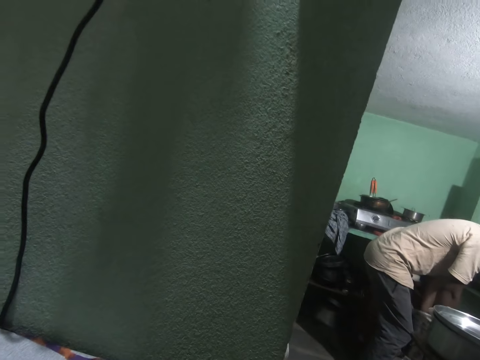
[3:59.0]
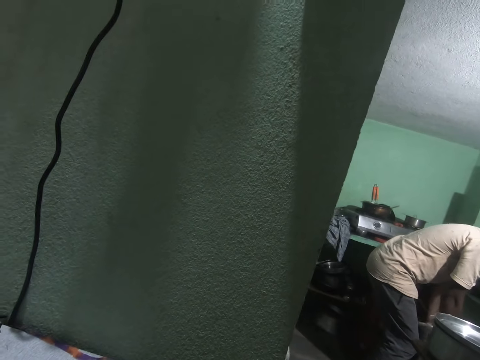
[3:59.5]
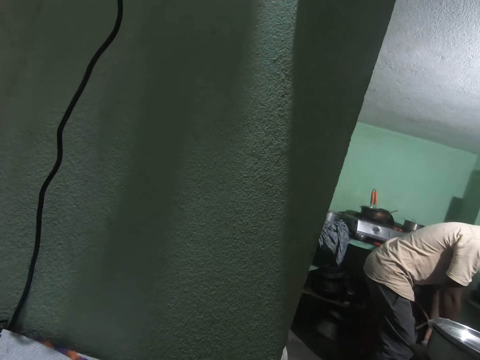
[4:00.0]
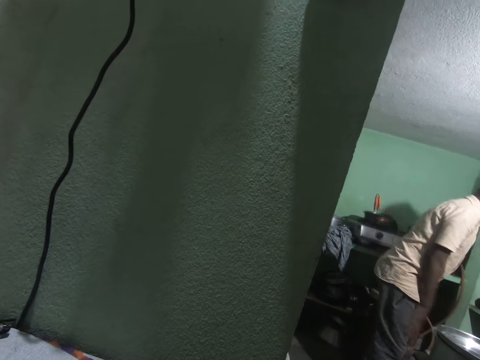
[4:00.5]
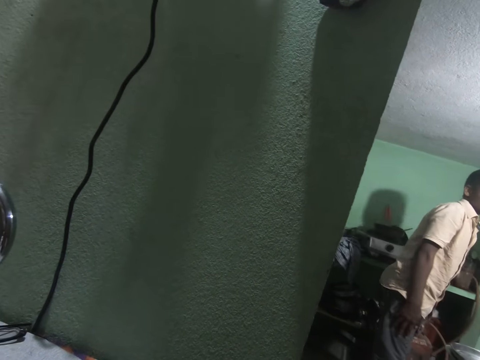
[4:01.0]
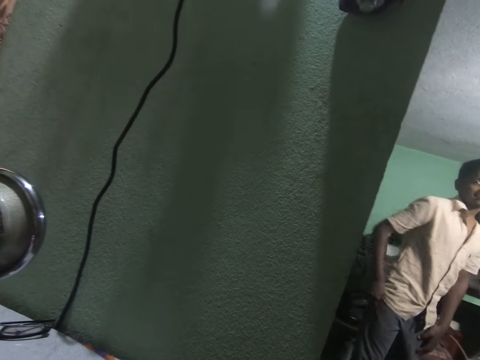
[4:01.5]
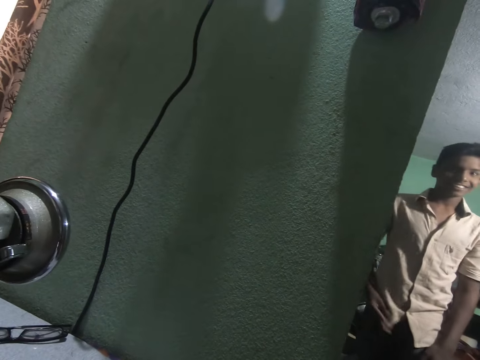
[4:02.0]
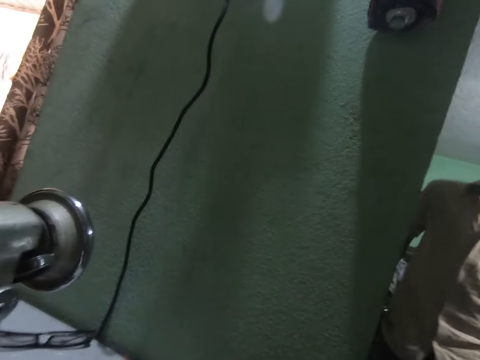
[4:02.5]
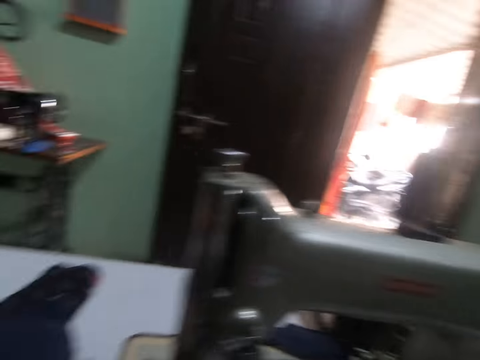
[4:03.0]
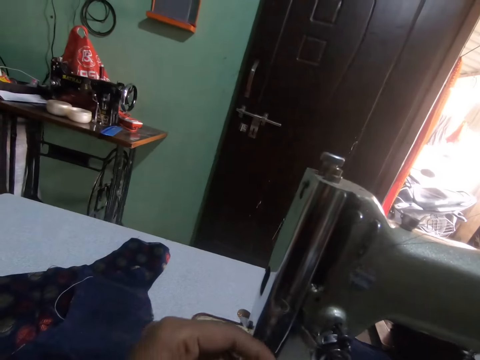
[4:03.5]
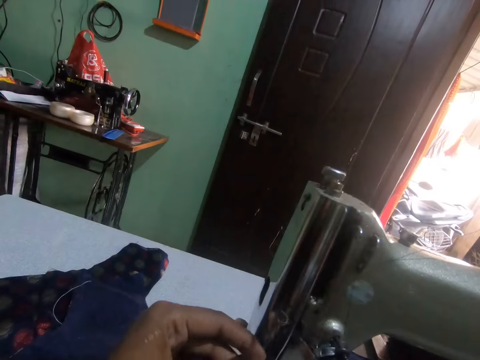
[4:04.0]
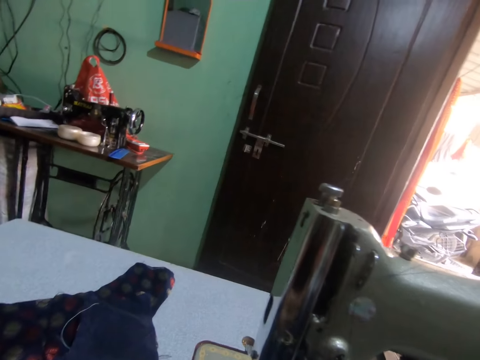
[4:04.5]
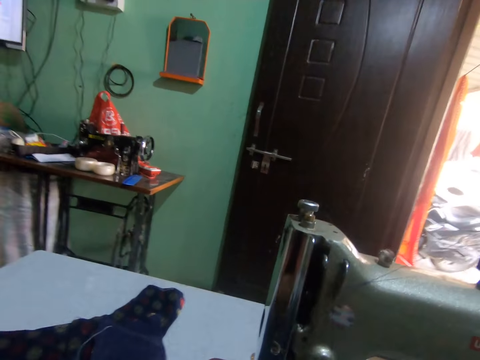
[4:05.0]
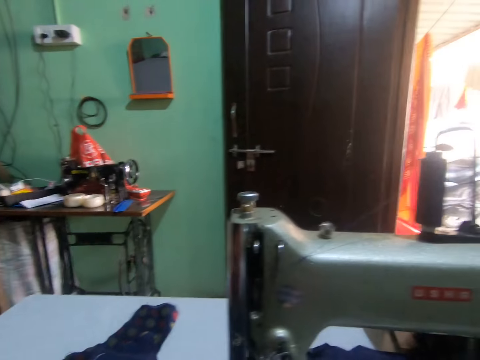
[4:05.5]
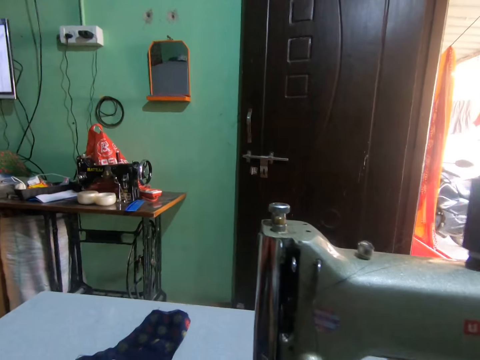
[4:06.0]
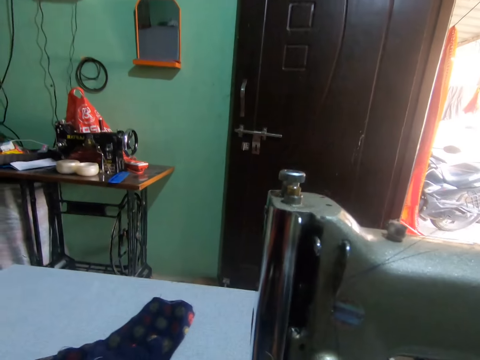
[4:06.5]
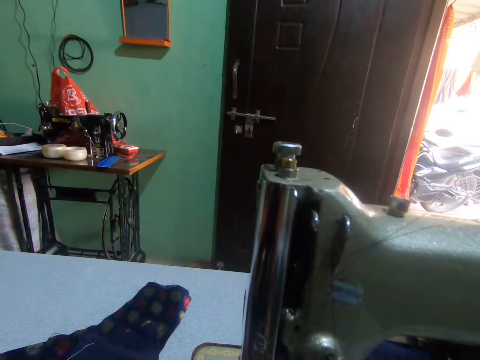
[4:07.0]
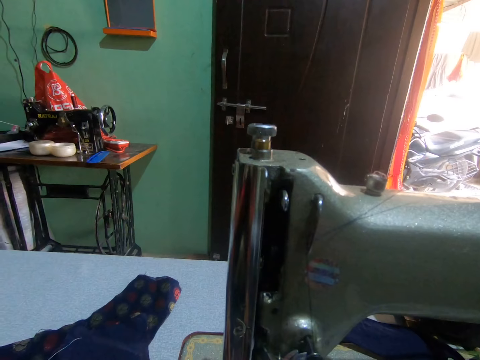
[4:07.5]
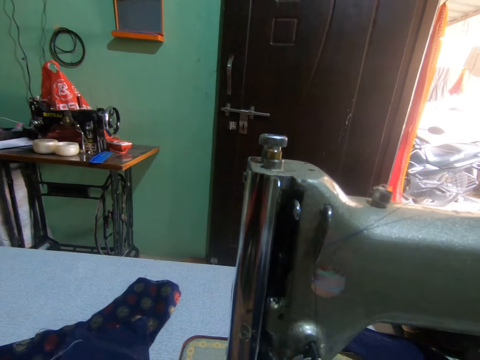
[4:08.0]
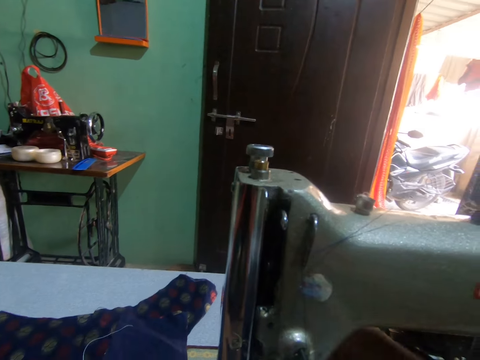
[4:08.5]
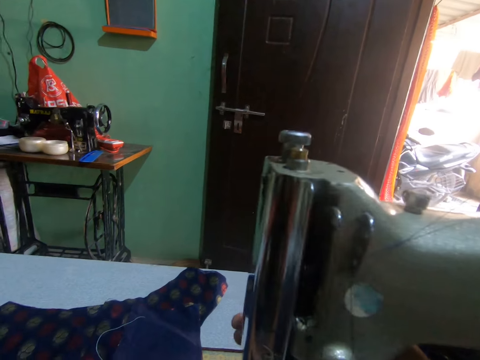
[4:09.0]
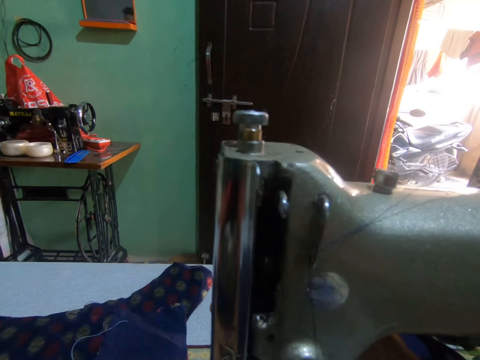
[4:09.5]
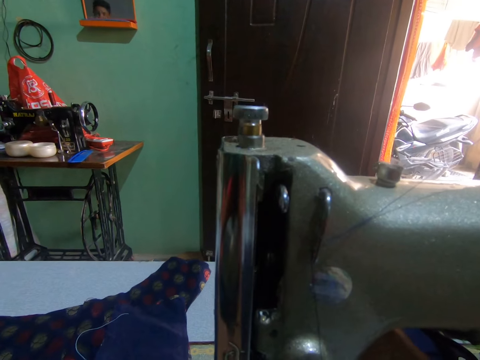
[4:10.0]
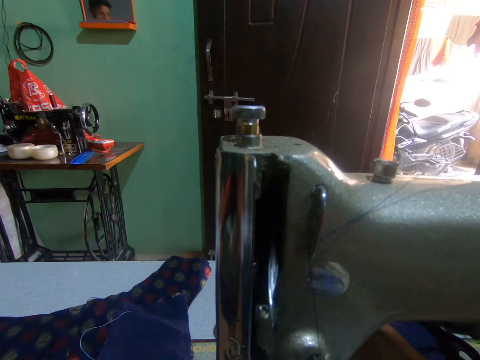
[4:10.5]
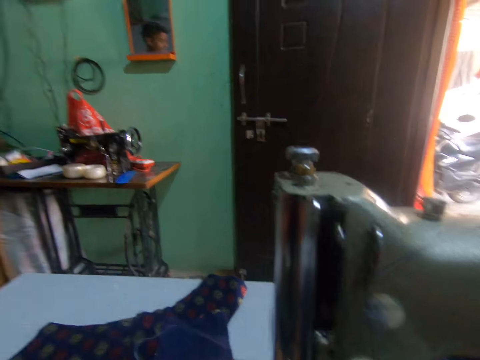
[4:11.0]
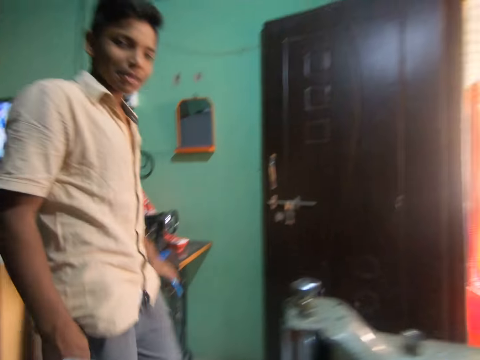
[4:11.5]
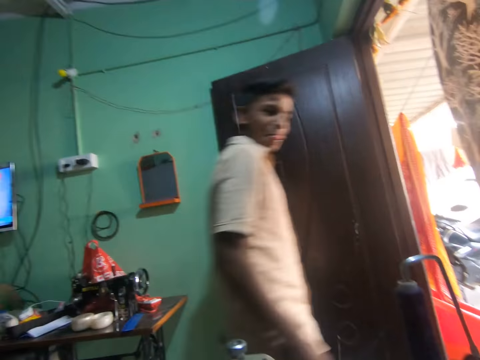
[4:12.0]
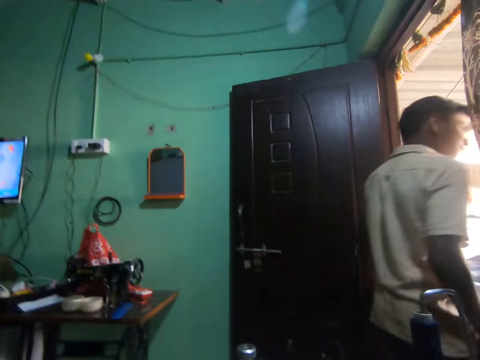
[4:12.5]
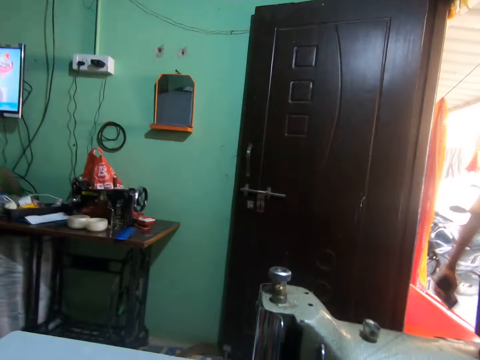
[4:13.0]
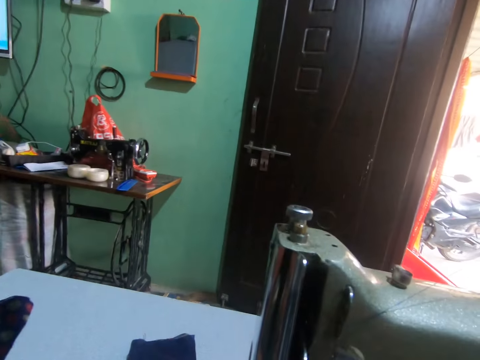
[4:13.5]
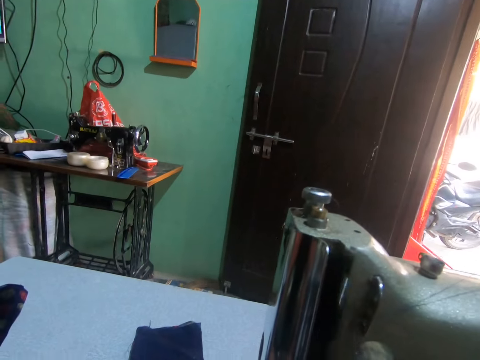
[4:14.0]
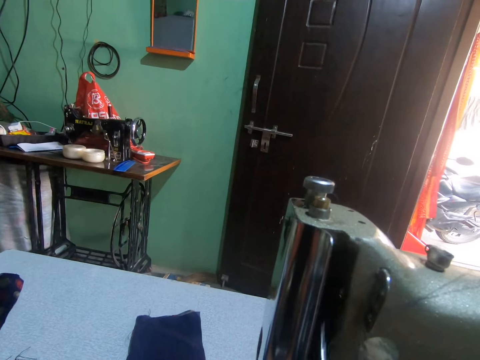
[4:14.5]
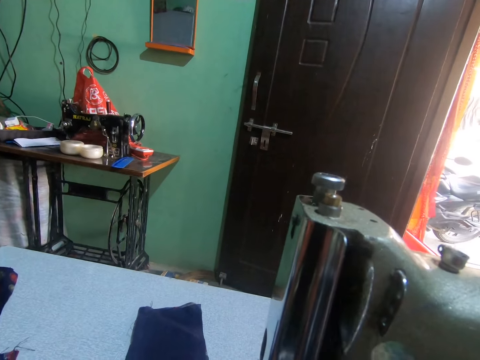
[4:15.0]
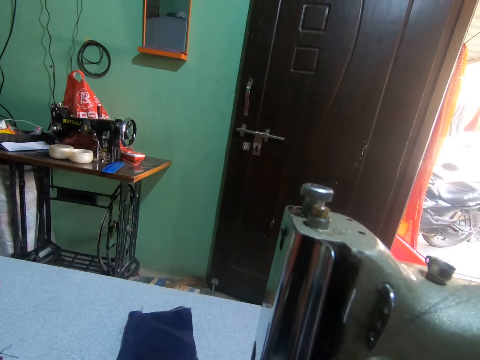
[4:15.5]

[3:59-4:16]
A man adjusts the trousers and walks around. The camera wearer turns around. They sew the cloth or fabric with the sewing machine. The man walks around and walks out of the door. The camera wearer sews the fabric.

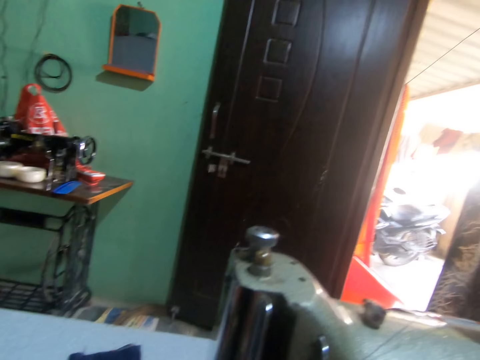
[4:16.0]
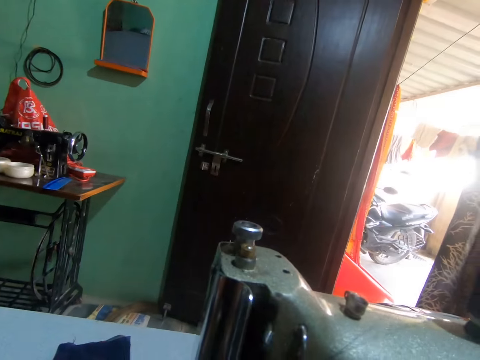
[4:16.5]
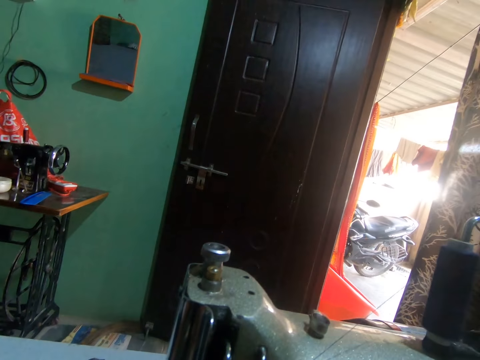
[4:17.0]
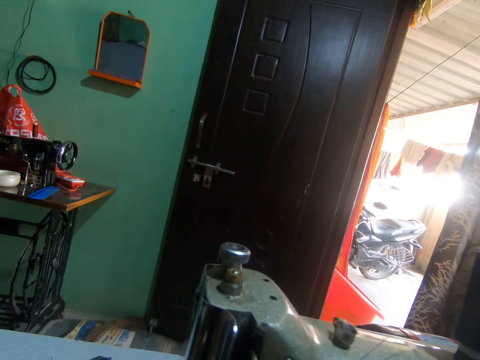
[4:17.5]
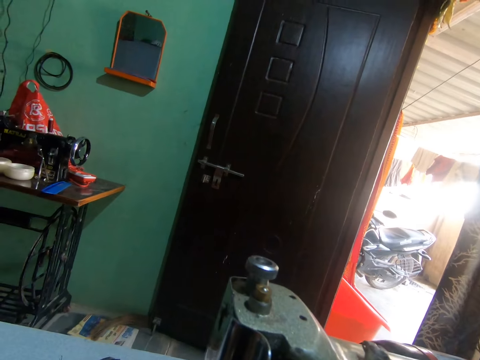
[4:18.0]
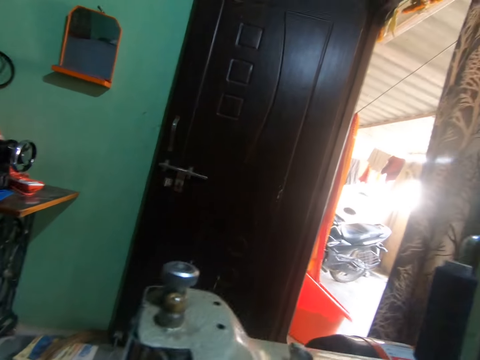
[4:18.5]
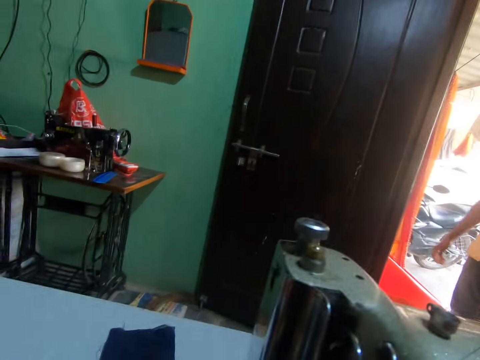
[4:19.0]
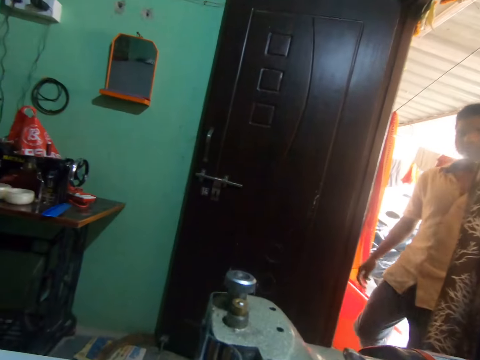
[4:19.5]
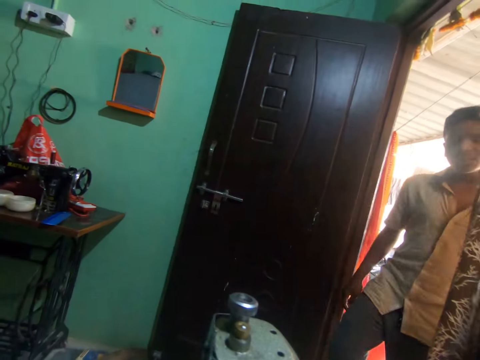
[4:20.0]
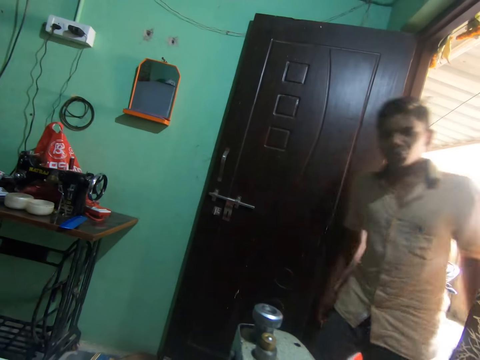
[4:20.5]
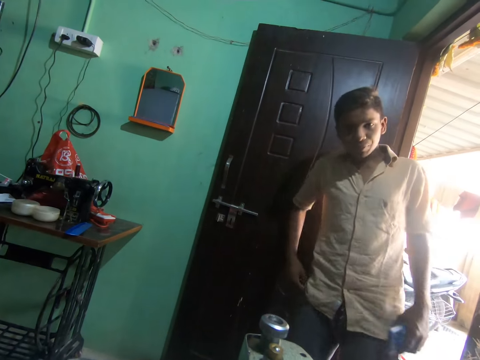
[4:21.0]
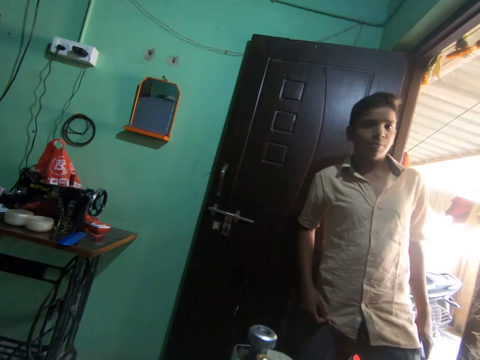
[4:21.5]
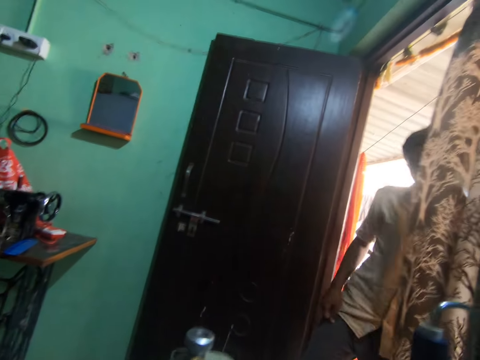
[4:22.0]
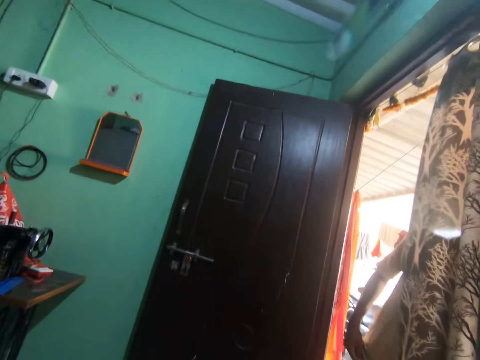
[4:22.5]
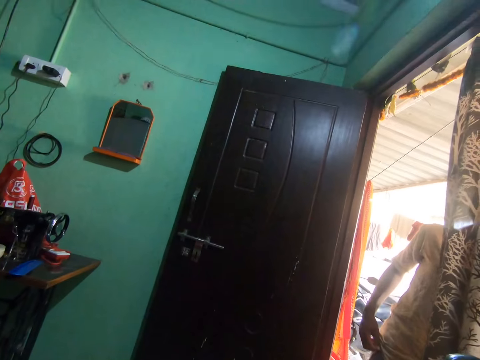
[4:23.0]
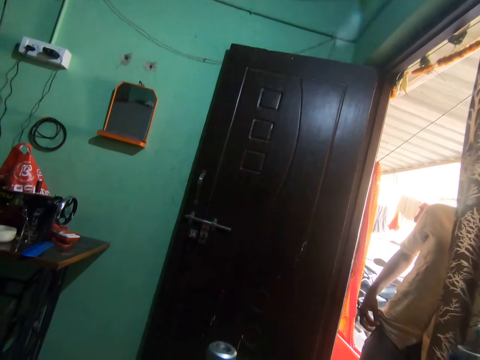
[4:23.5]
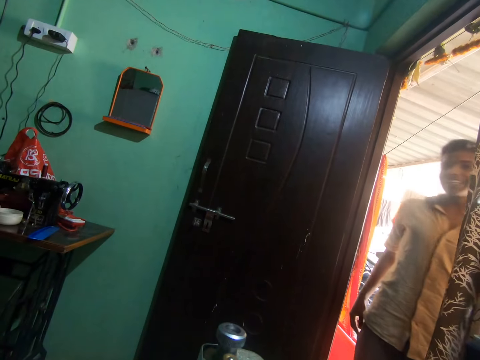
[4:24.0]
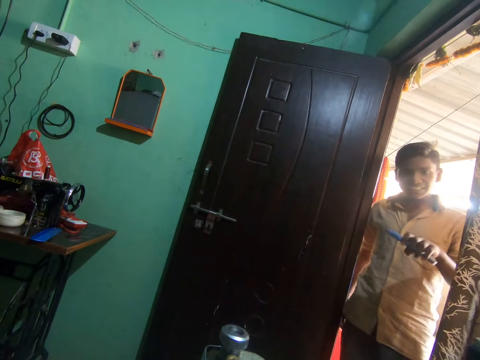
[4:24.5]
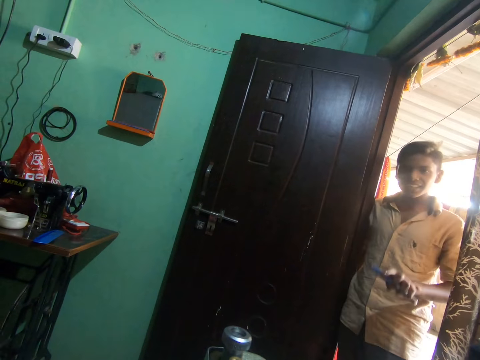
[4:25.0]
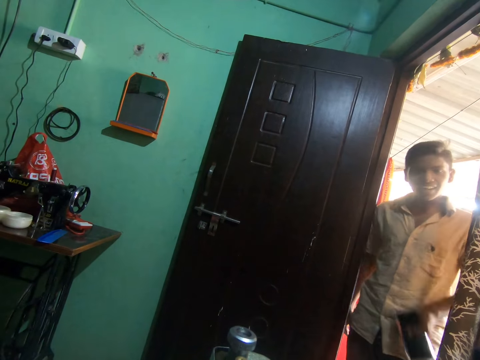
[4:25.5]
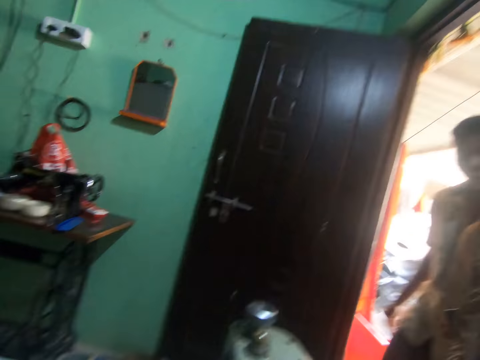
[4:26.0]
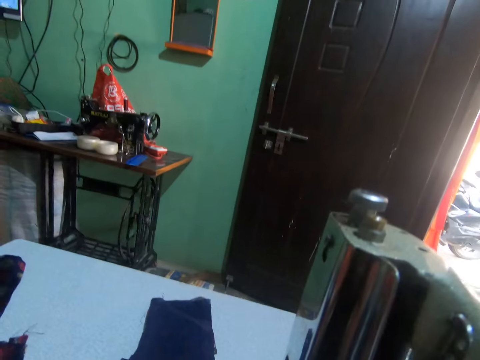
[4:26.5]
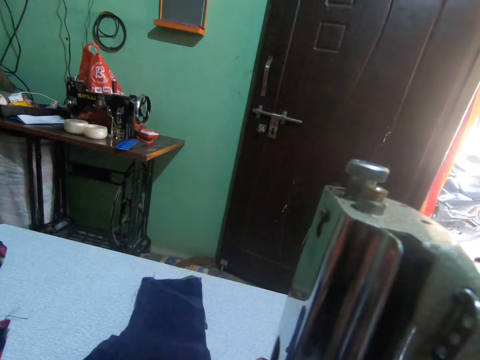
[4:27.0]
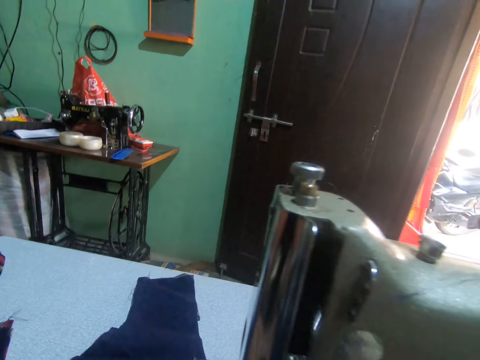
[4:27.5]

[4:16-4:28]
The camera wearer pushes the fabric from the sewing surface. They turn around. A man walks in the door, walks out of the door, stands at the door and holds a phone. The camera wearer turns around.
